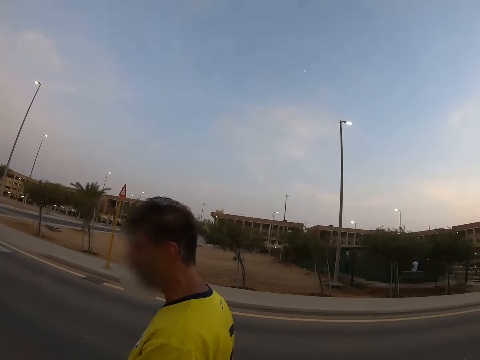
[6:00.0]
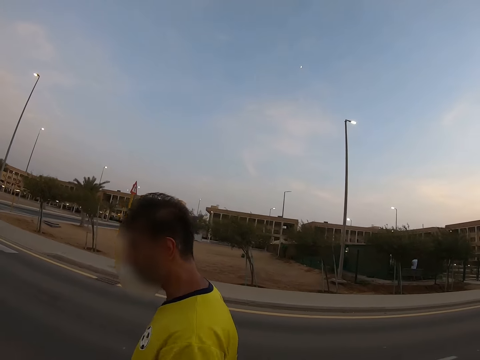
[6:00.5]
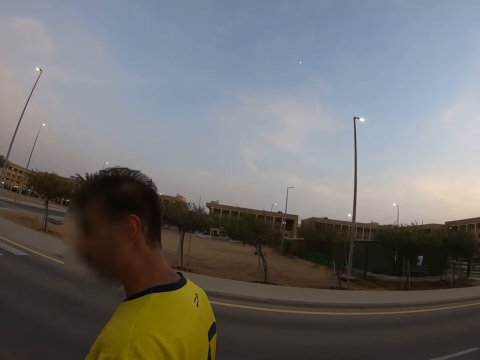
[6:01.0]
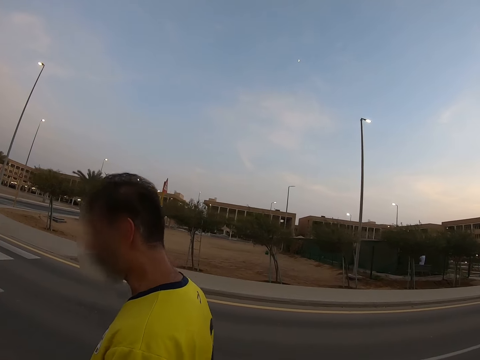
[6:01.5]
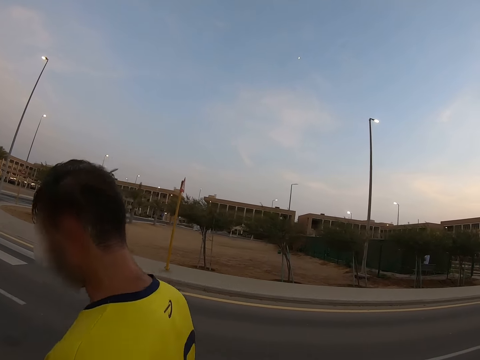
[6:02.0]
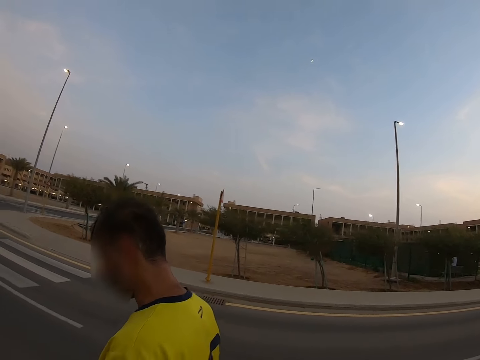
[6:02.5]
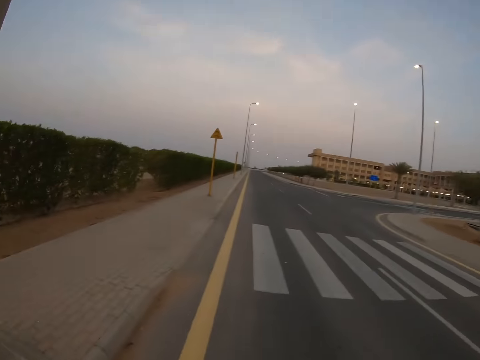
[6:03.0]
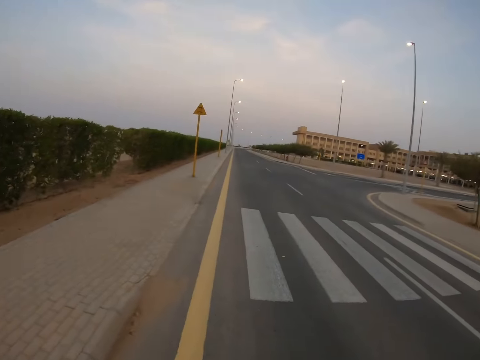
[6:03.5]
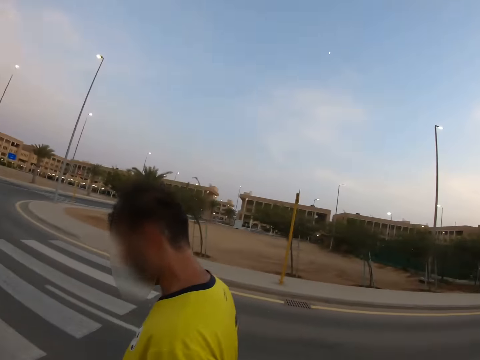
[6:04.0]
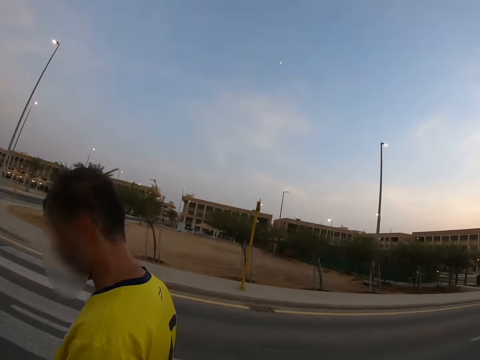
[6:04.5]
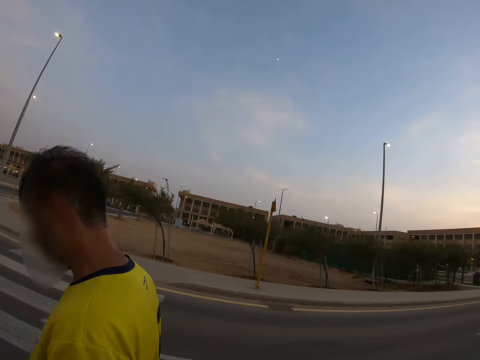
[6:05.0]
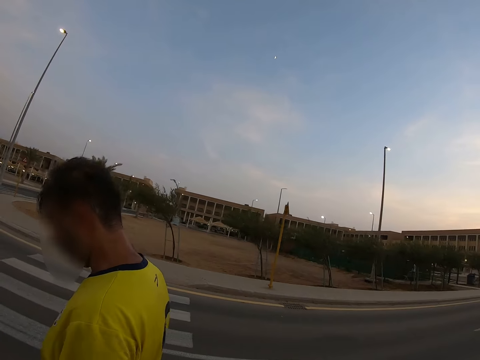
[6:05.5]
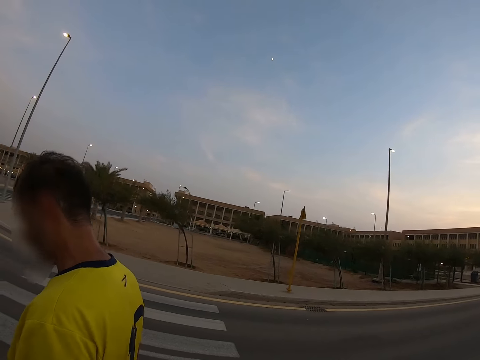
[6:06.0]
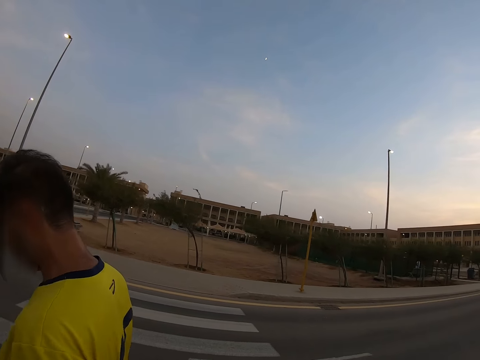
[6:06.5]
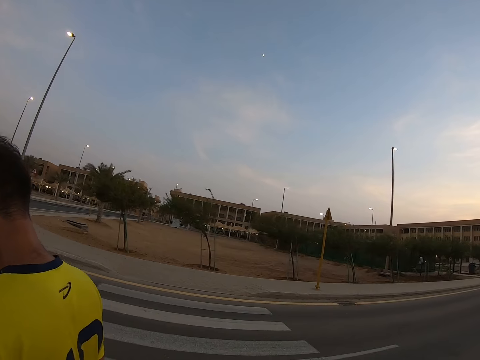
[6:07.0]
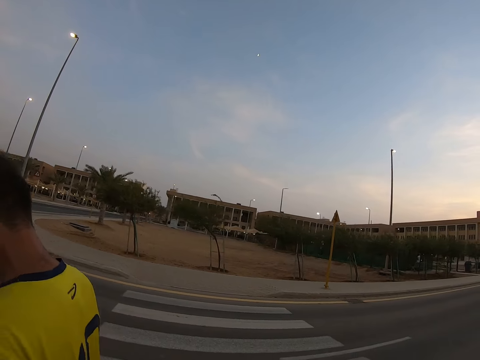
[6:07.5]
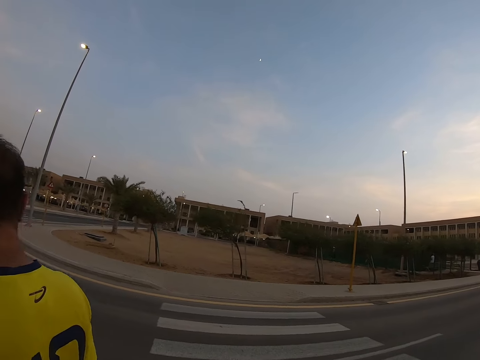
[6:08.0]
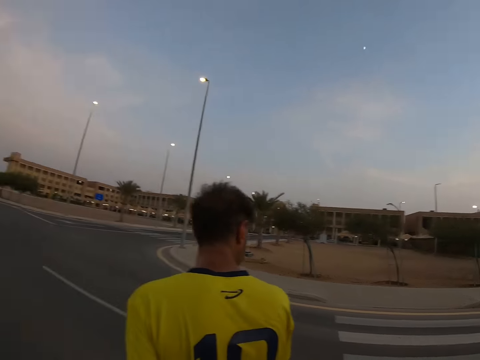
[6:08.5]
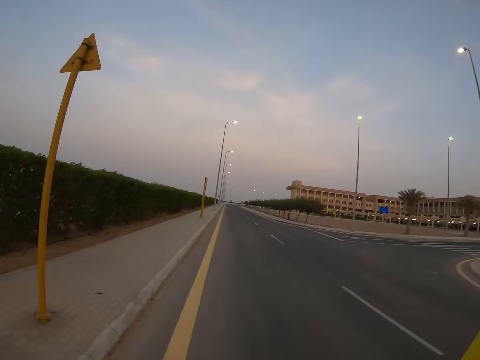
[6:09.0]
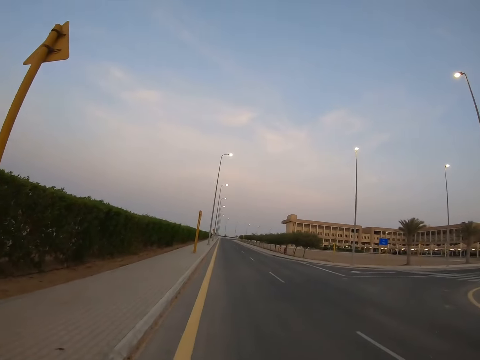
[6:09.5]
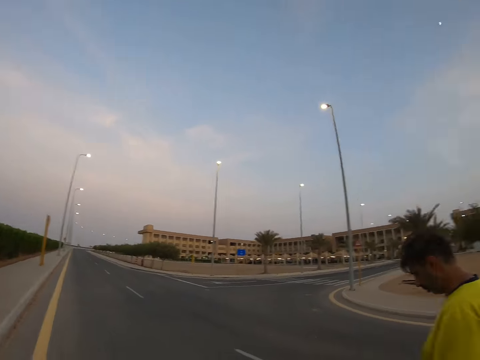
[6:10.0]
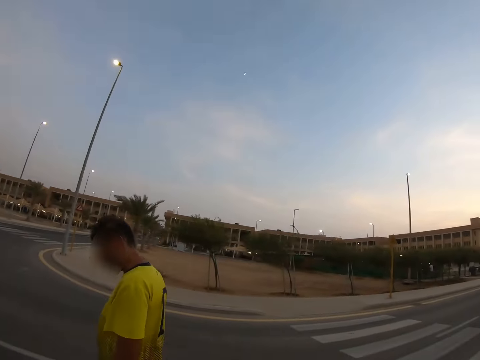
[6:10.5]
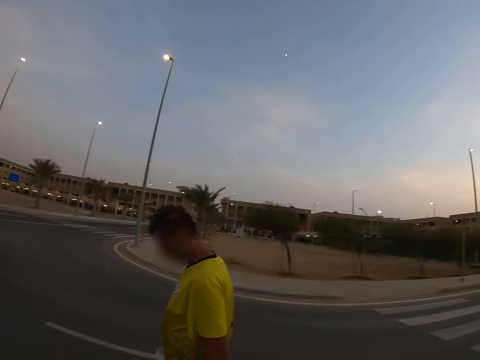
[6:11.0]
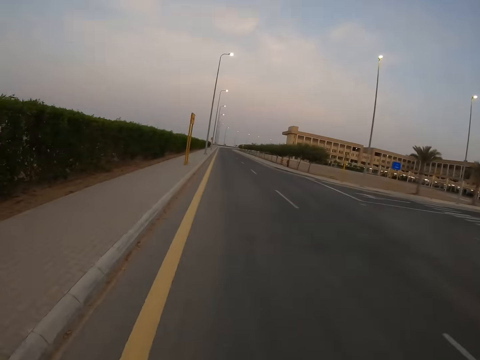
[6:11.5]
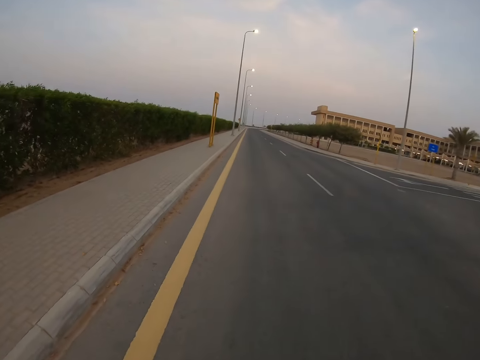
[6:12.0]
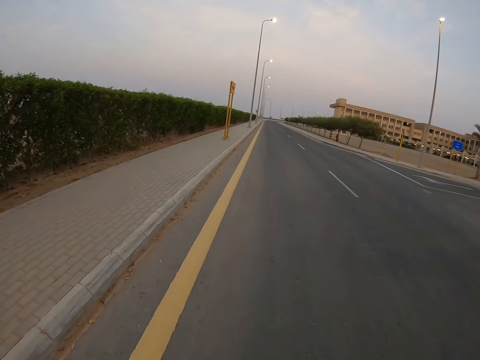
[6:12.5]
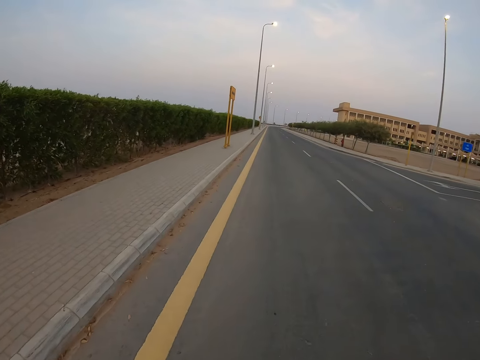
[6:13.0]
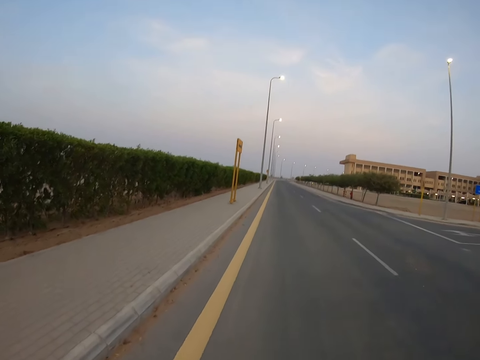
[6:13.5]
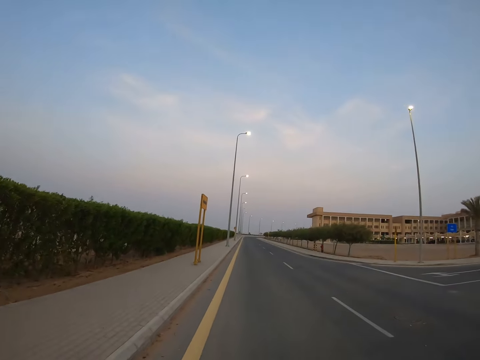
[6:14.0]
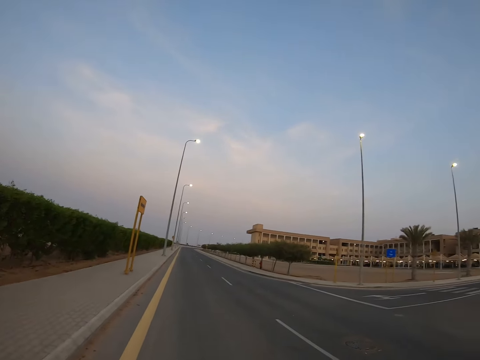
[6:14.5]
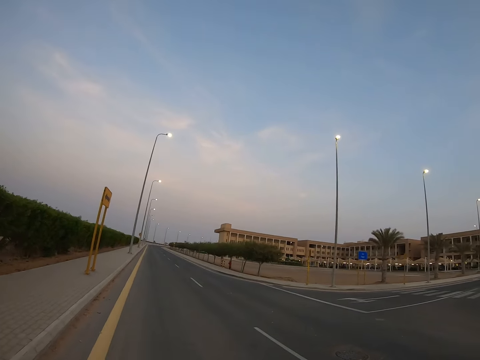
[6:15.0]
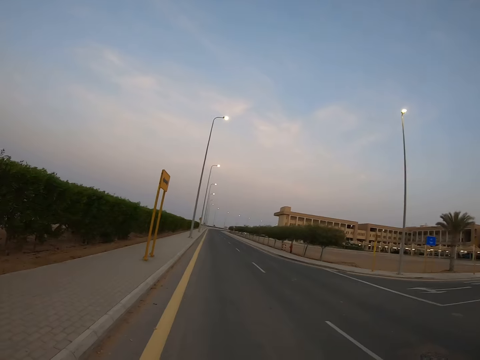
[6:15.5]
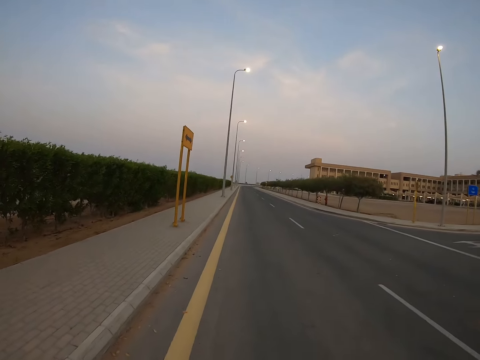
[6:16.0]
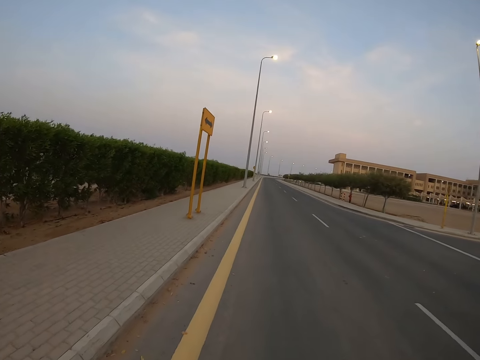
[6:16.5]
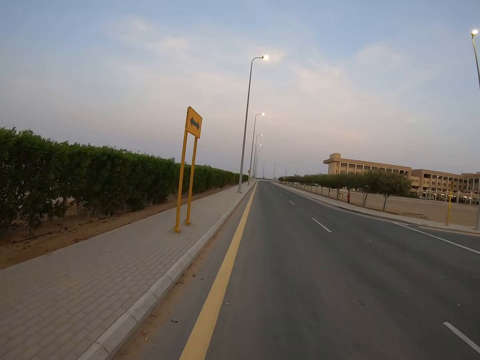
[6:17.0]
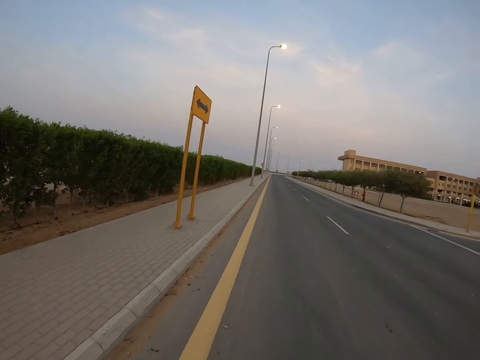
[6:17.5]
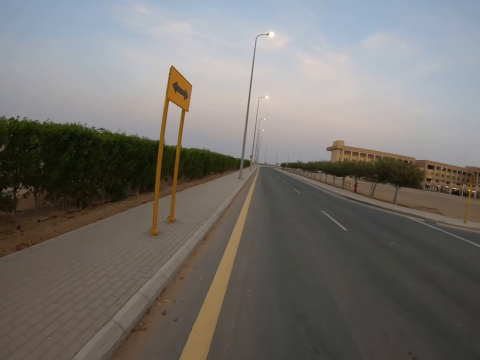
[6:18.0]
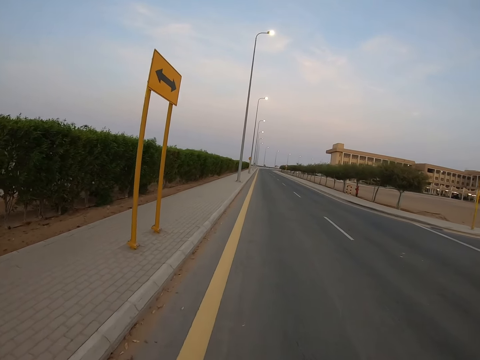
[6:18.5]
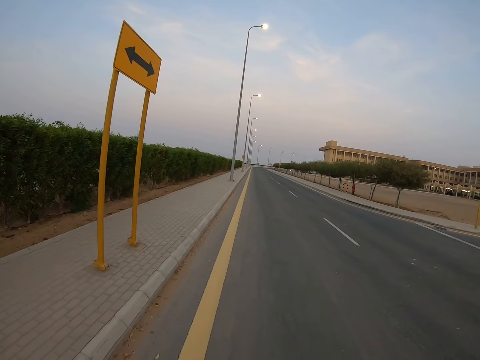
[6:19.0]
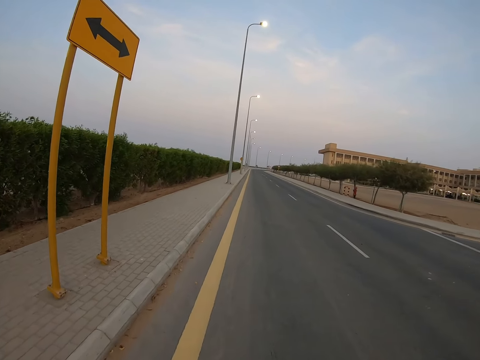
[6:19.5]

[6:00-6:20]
The camera wearer looks around the road. They stare at a man. The man walks along the road. The camera wearer looks around the road. They walk along the road. They look around the road. They look at the road. They continue to walk along the road beside the man.

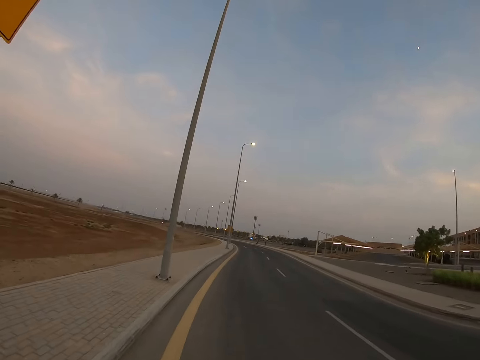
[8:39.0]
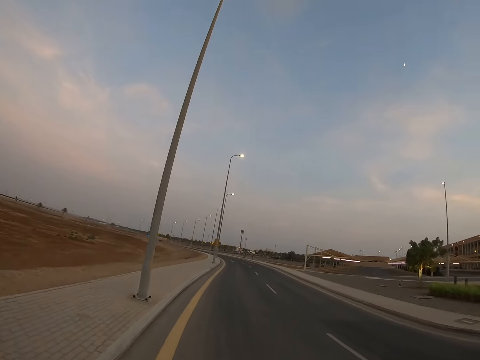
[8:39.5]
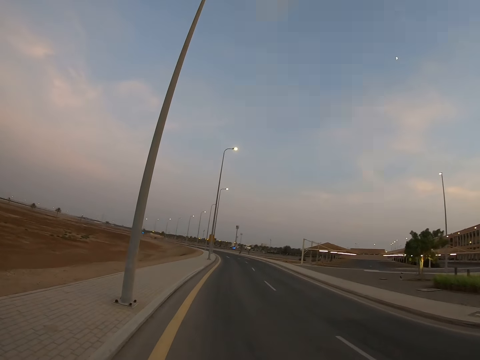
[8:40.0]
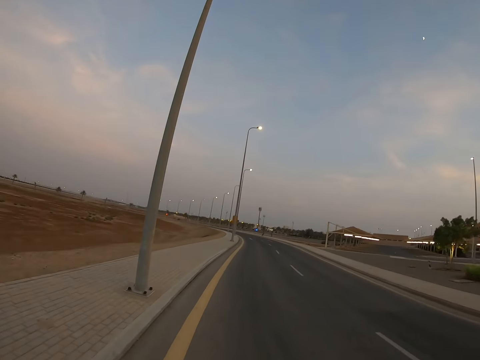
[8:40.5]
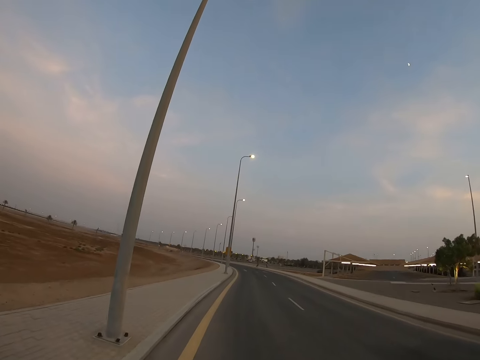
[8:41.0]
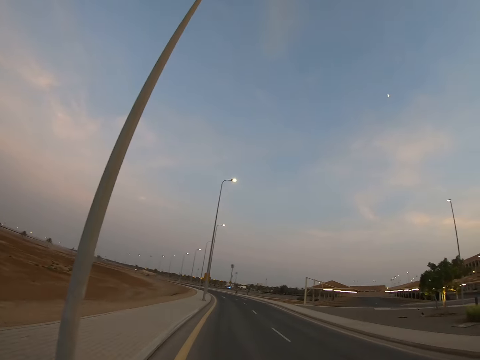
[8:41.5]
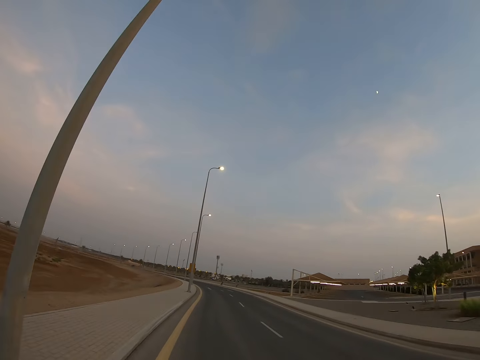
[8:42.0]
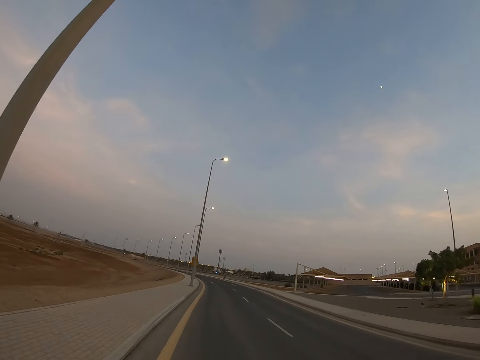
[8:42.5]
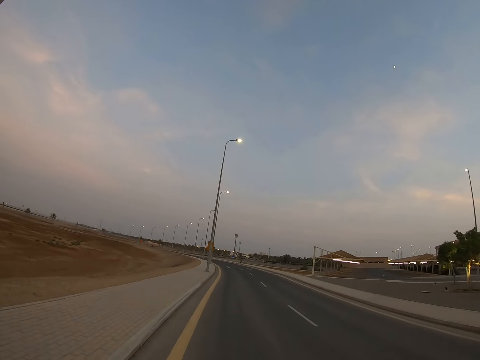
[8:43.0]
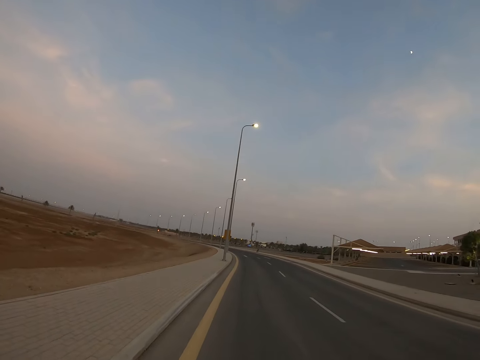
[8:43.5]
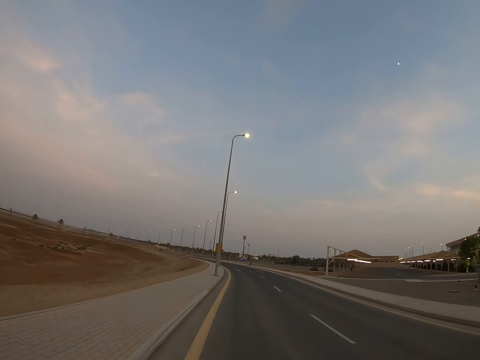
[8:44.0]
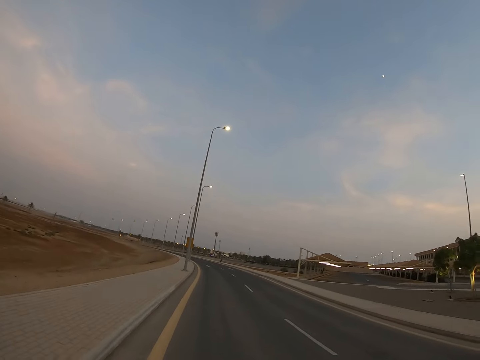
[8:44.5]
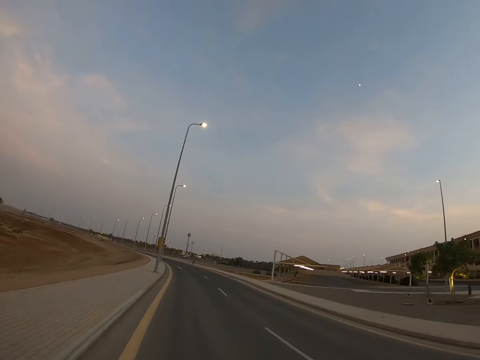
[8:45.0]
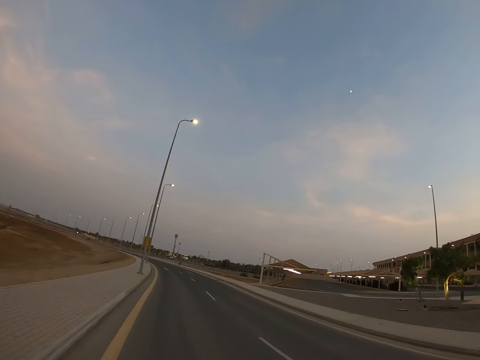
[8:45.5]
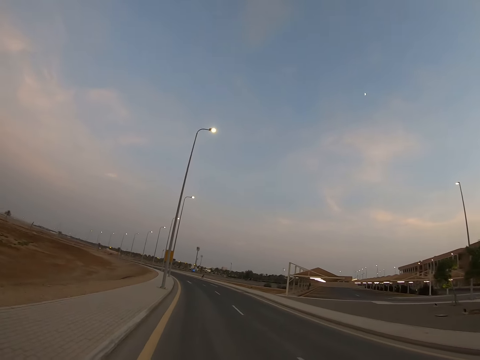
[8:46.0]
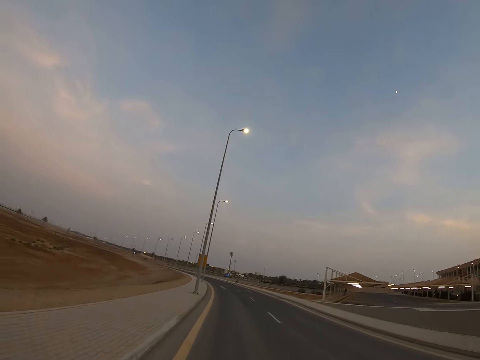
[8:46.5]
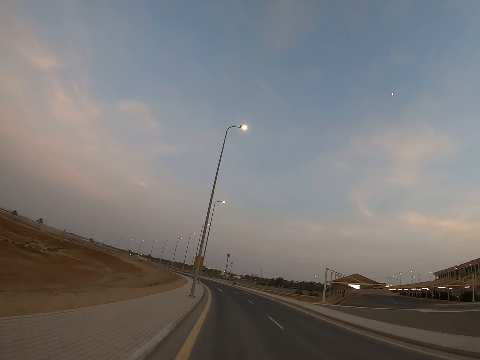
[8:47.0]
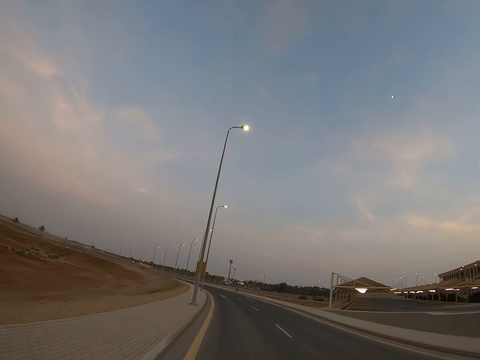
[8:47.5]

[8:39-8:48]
The camera wearer walks along the road.
